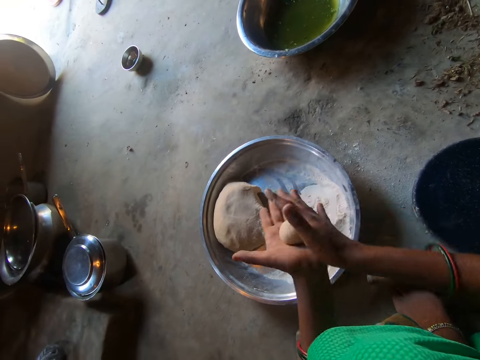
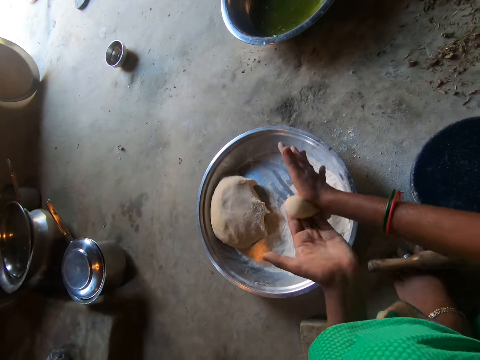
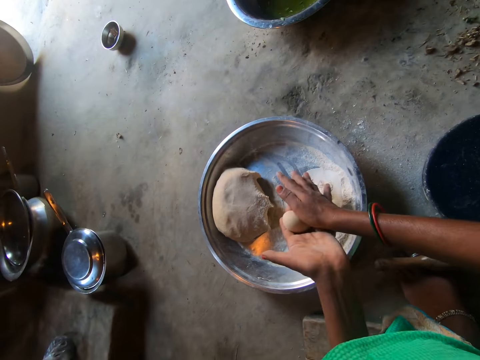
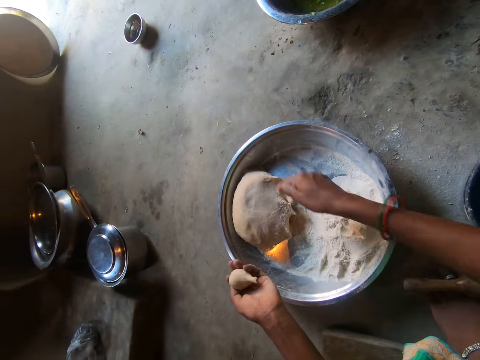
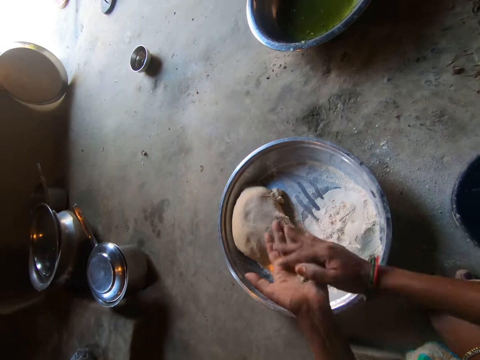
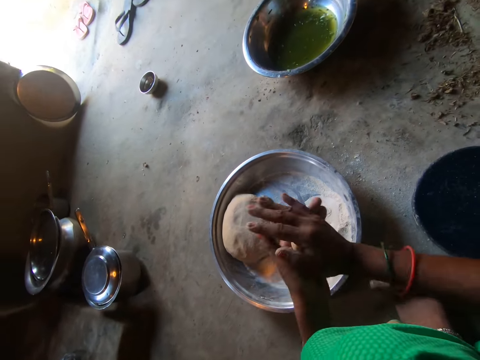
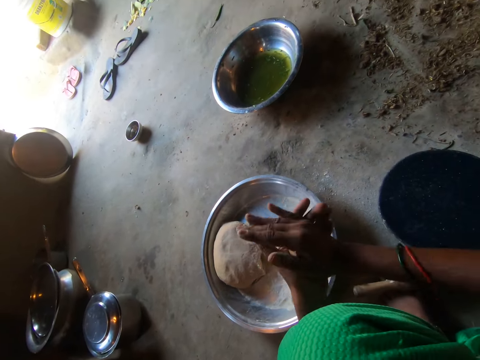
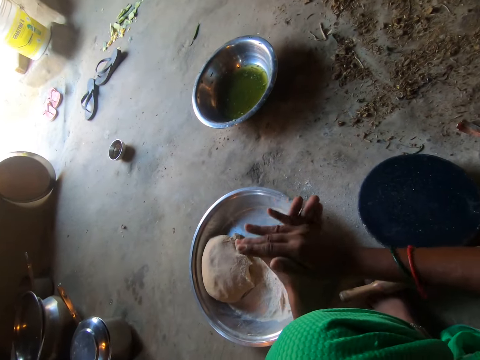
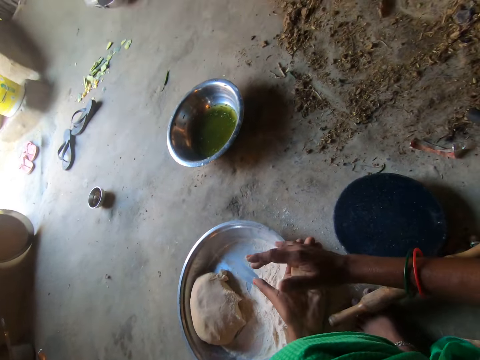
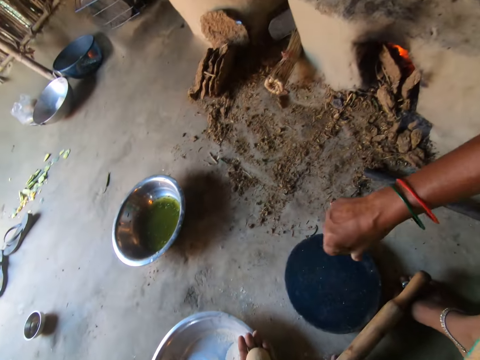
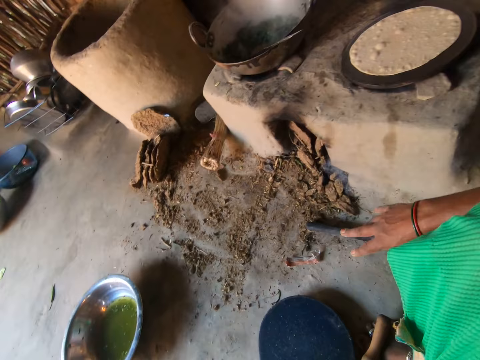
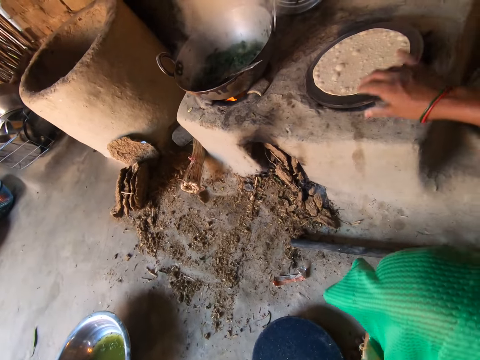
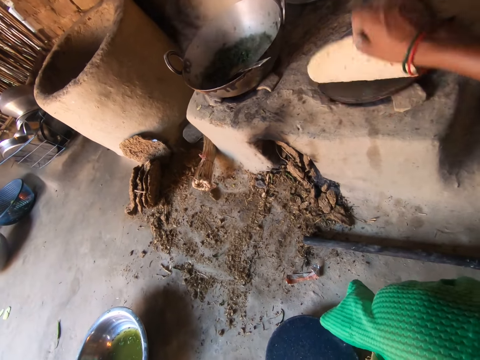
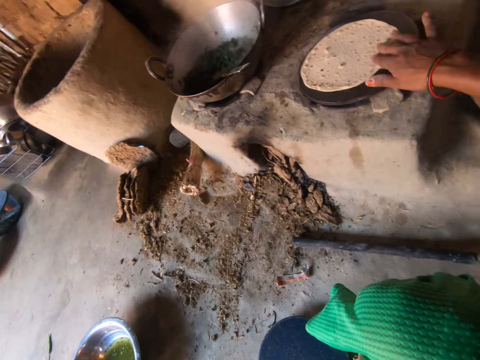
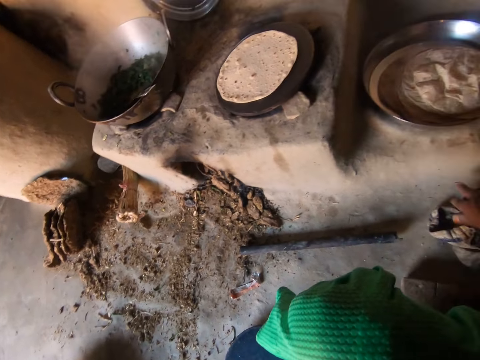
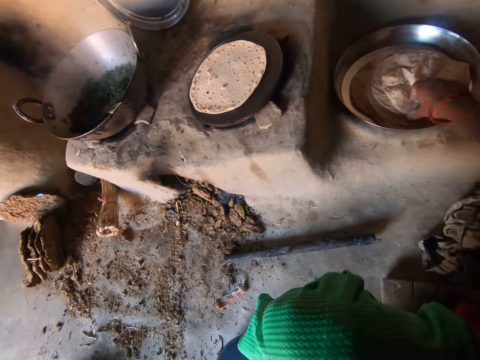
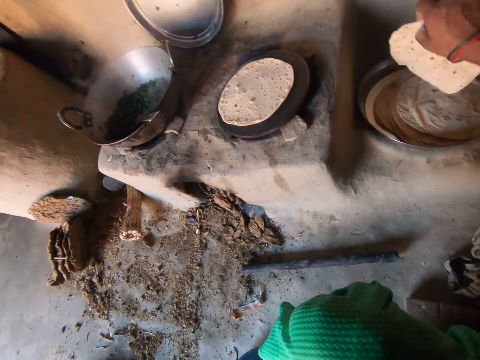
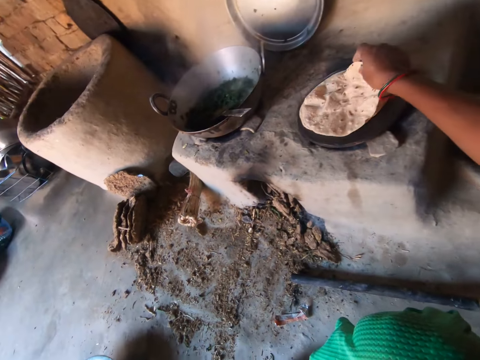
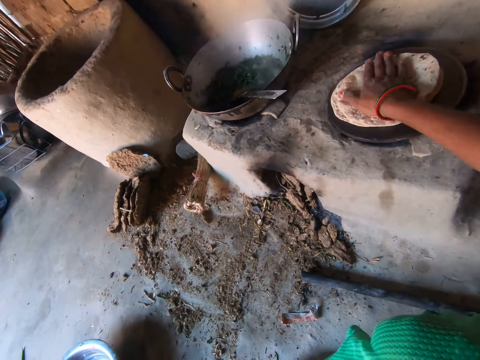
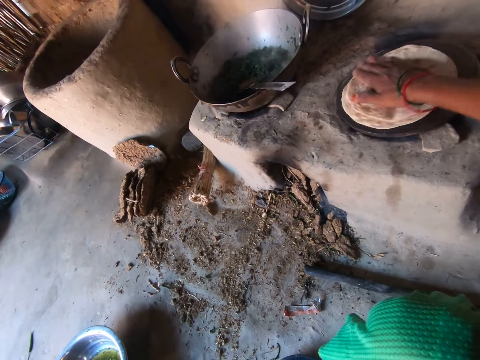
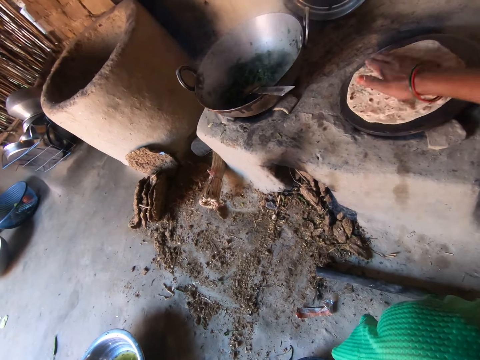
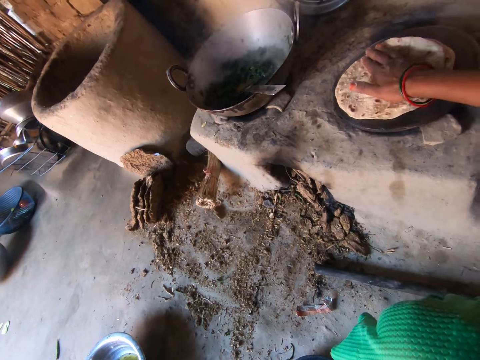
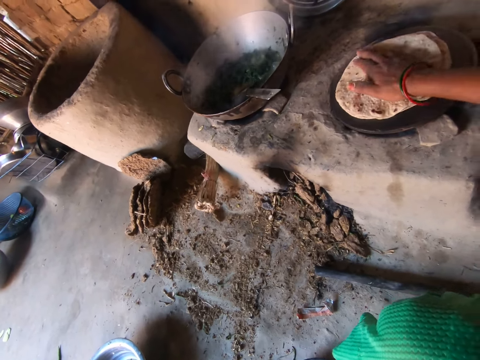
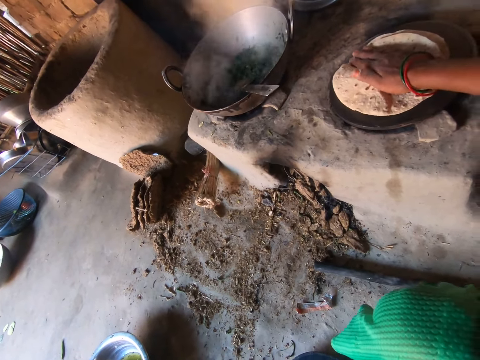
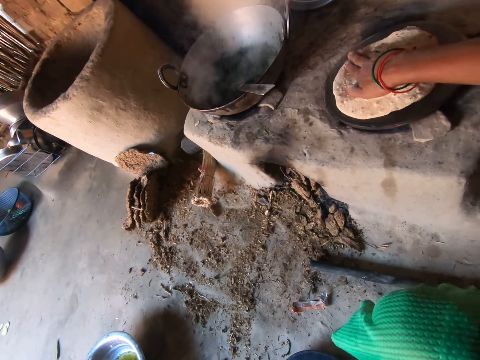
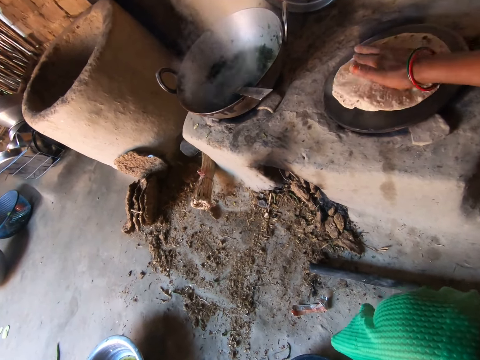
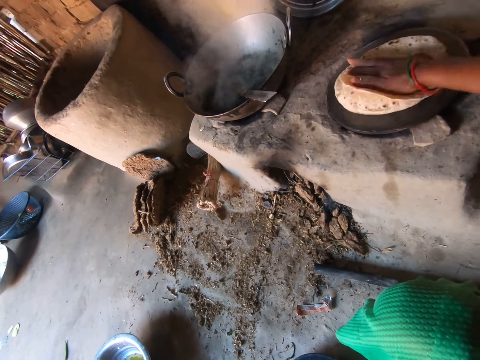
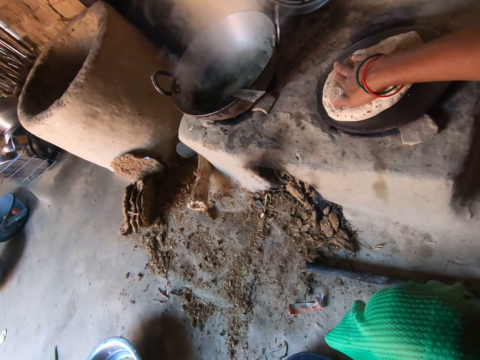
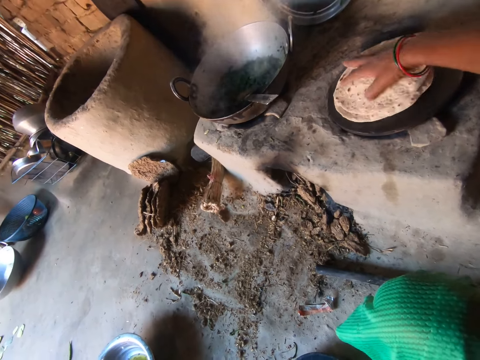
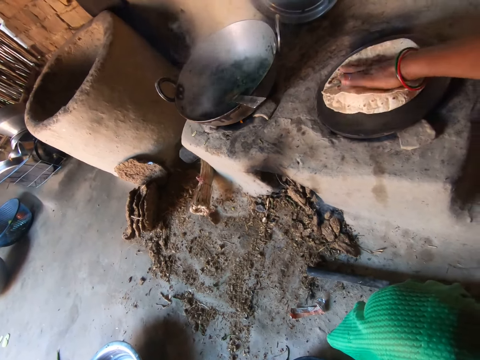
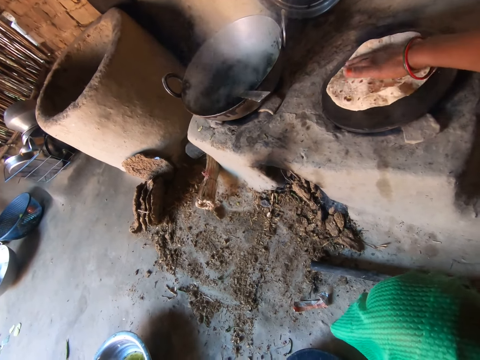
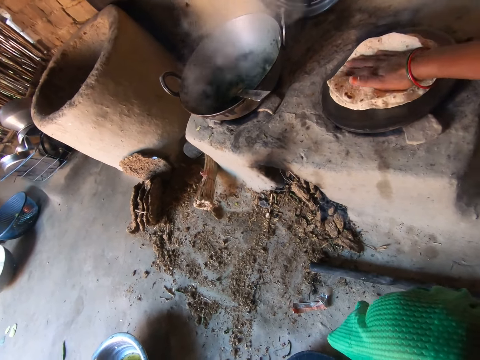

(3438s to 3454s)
The camera wearer drops some dough into the basin with her right hand. She rubs the dough in her palms. She turns over the dough on the hot plate with her right hand. She picks up a chapati from the tray on the floor with her right hand. She drops the chapati on top of the dough on the hot plate. She rotates the chapati on the hot plate with her right hand.

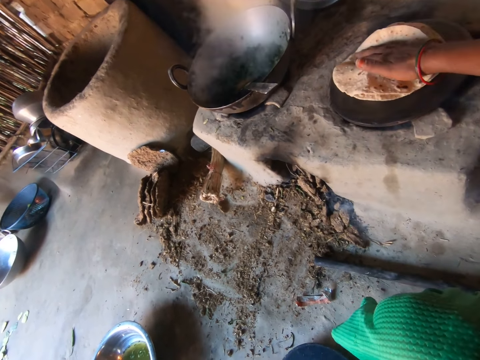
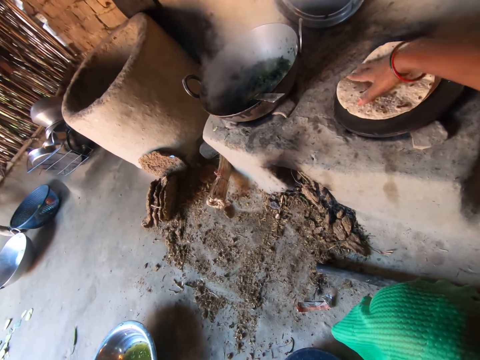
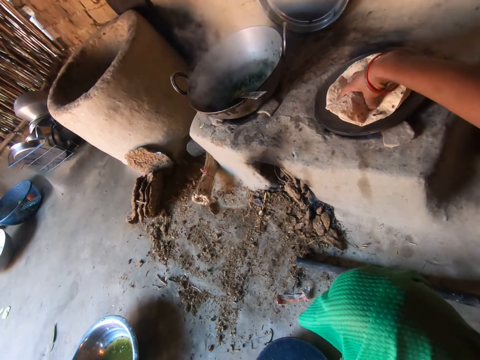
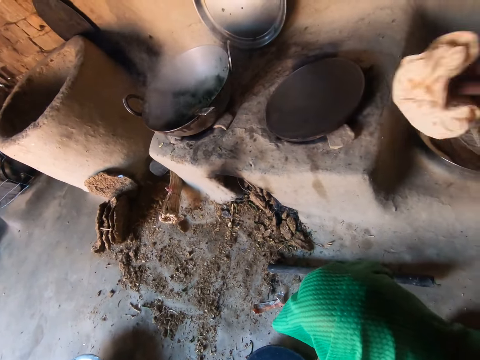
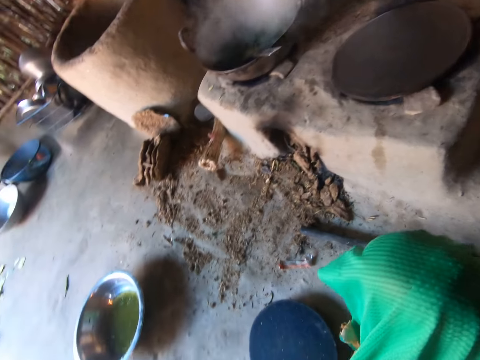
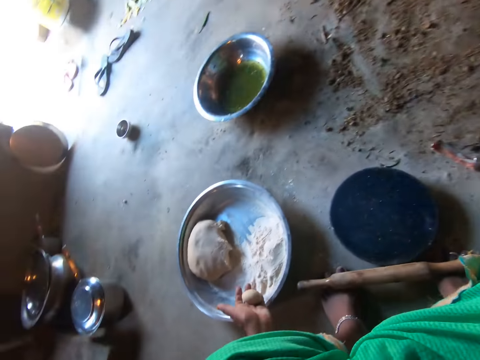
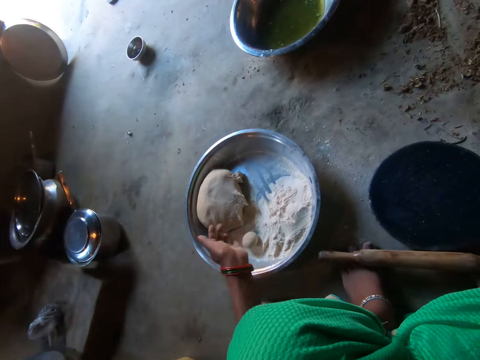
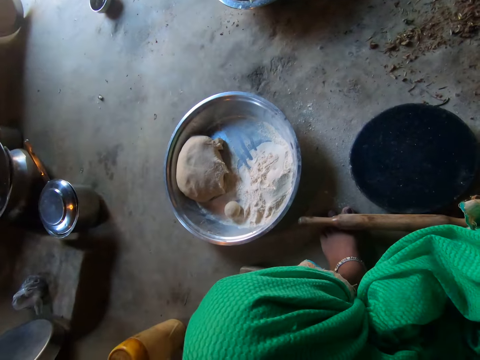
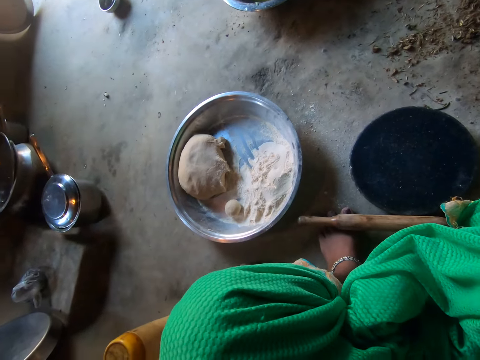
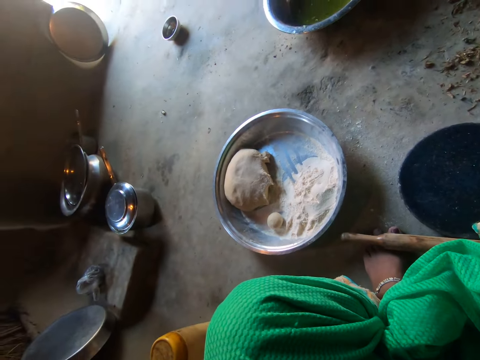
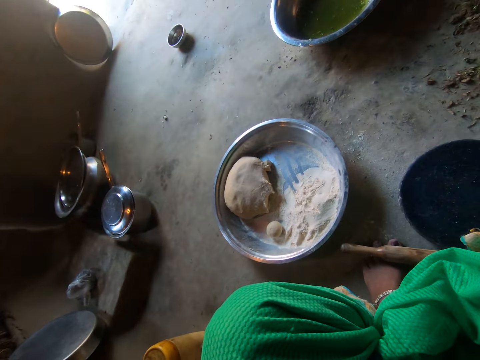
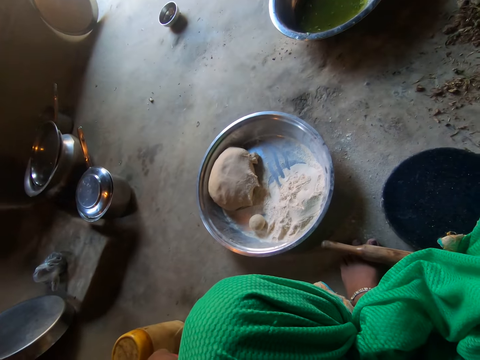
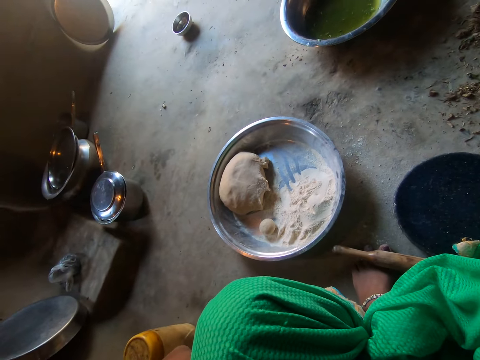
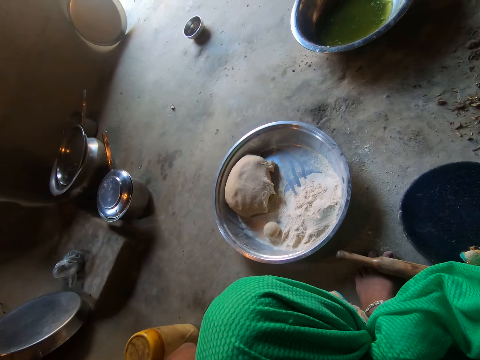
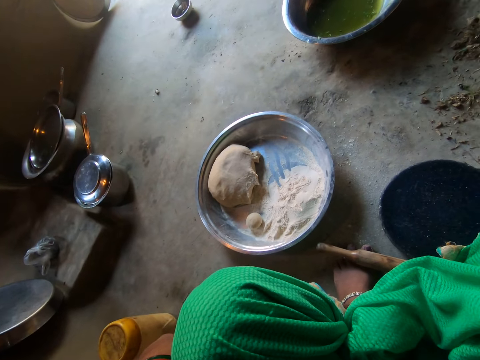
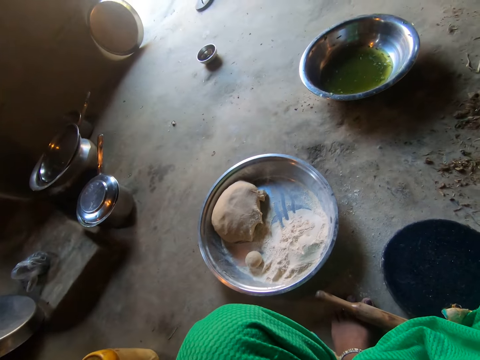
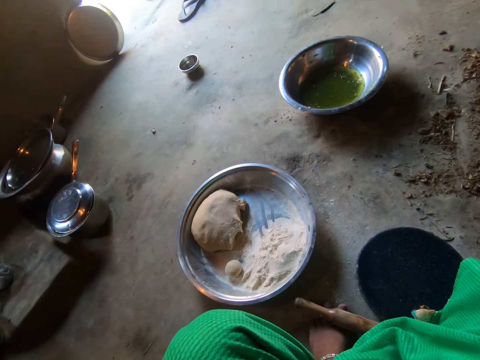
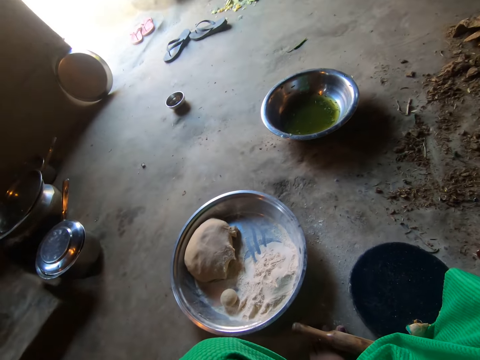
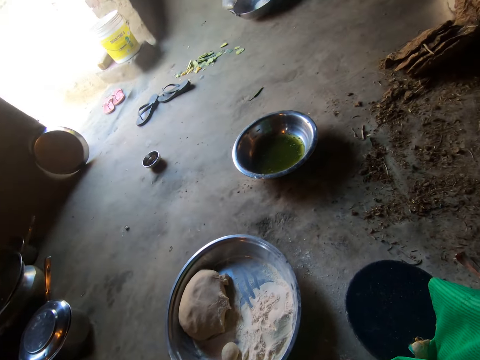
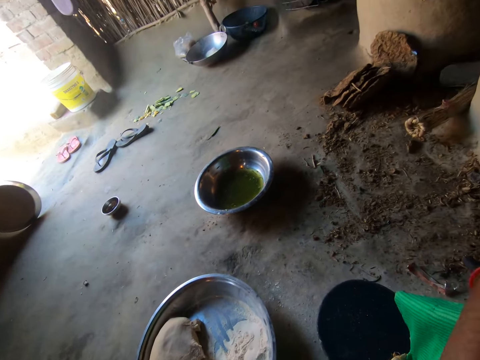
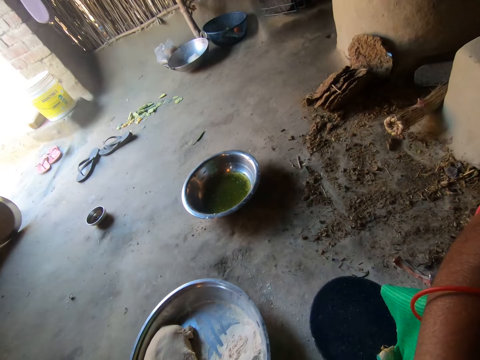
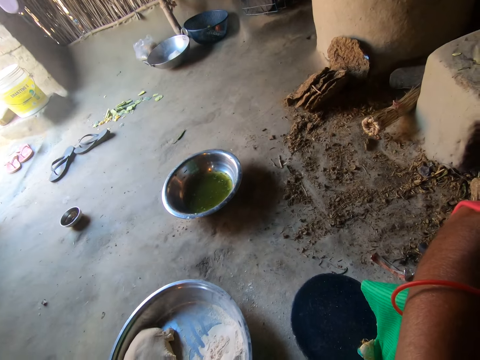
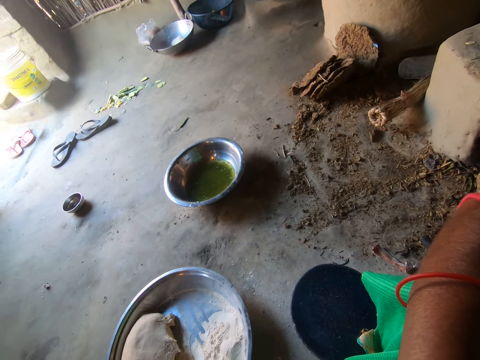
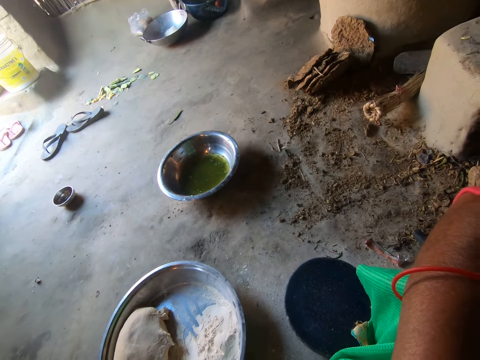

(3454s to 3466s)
The camera wearer removes the chapati from the hot plate with her right hand. She drops the chapatis in the tray on the floor. She drops the dough in her left hand into the basin on the floor. She raises her left hand.
